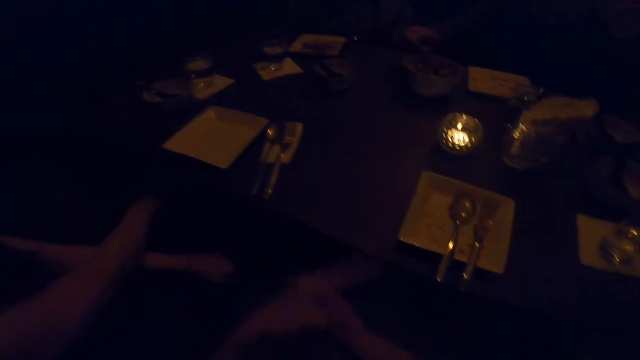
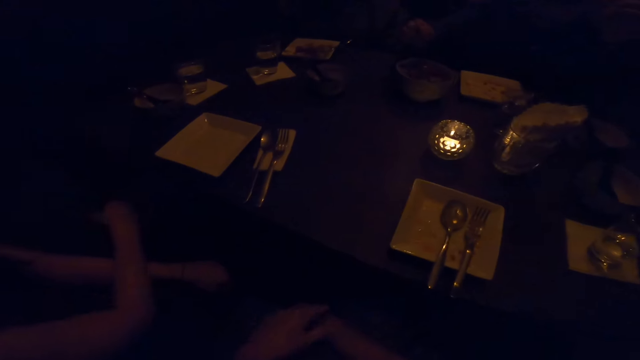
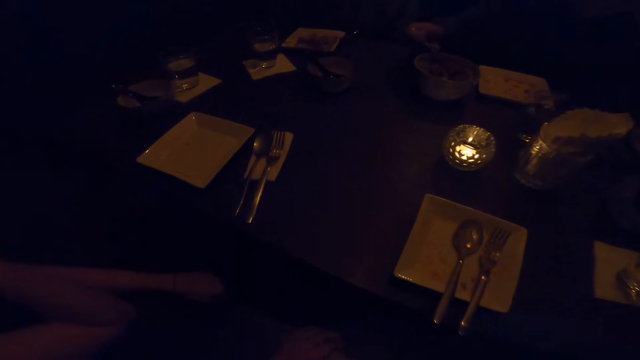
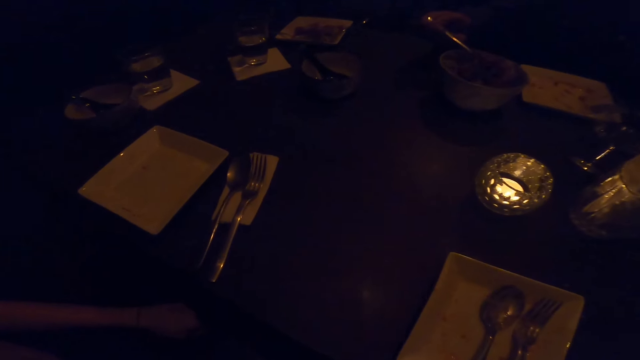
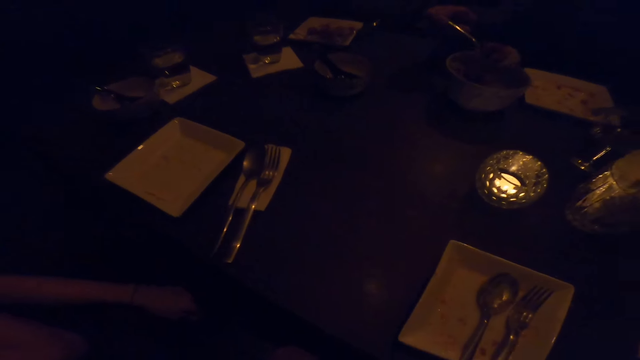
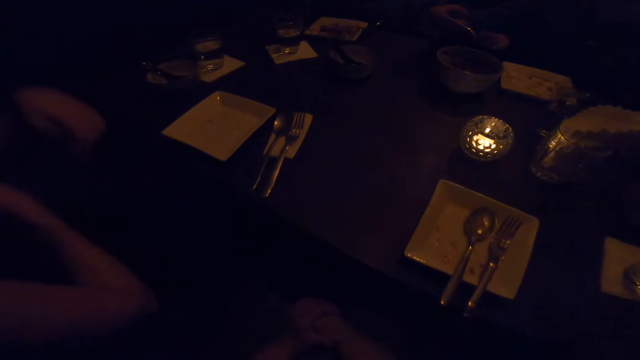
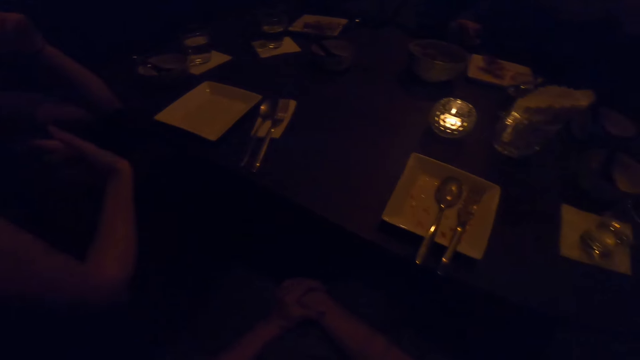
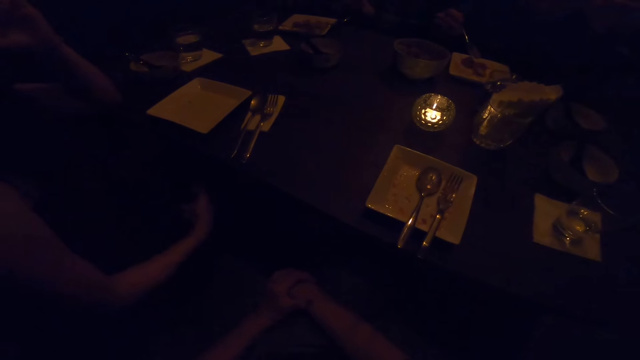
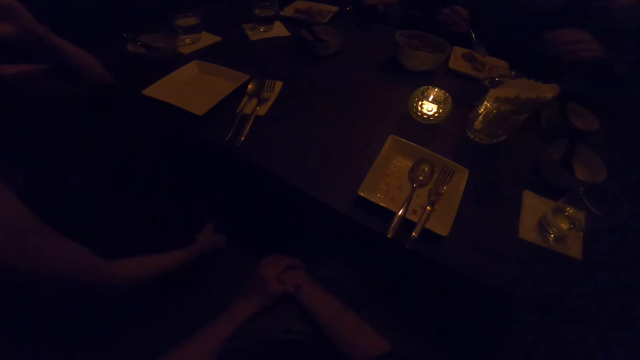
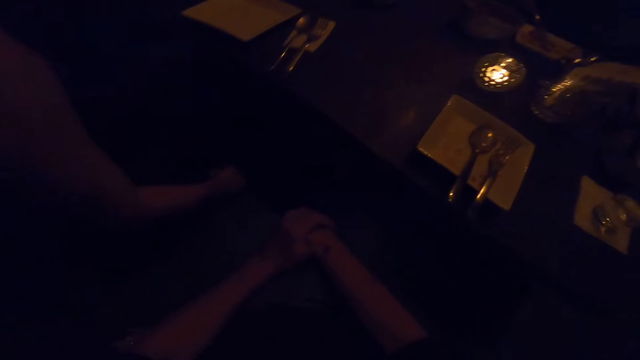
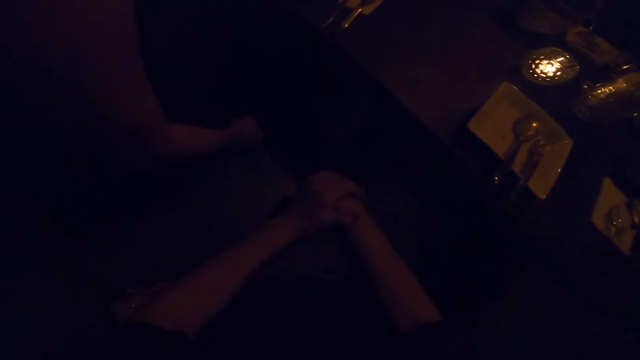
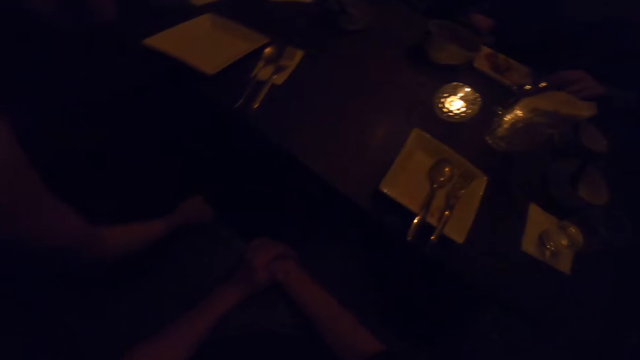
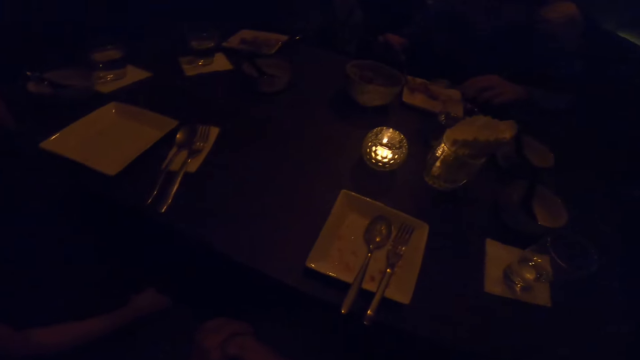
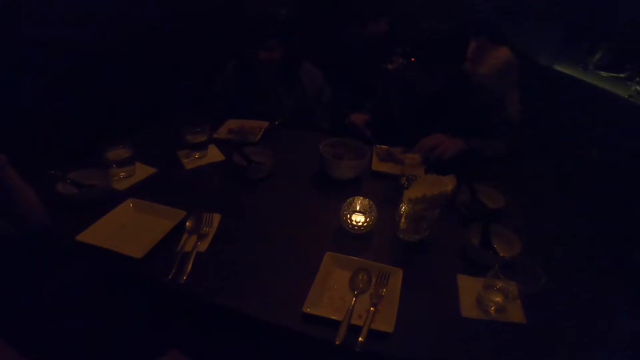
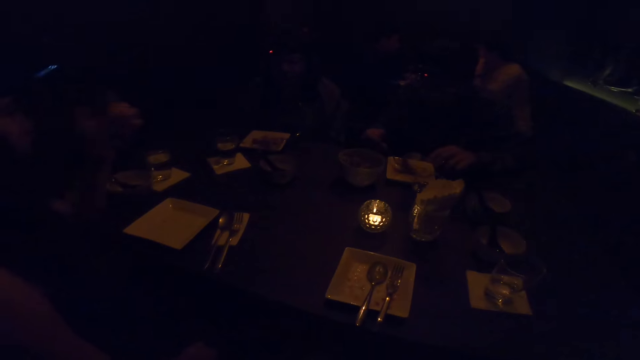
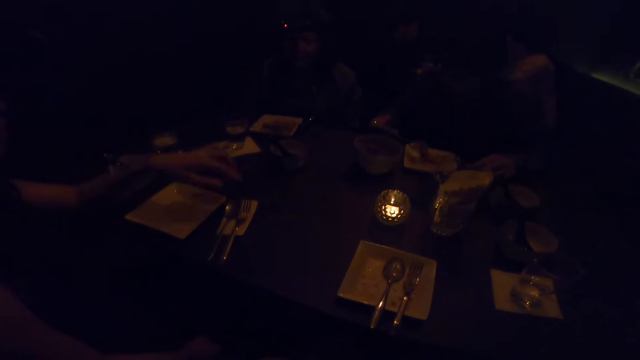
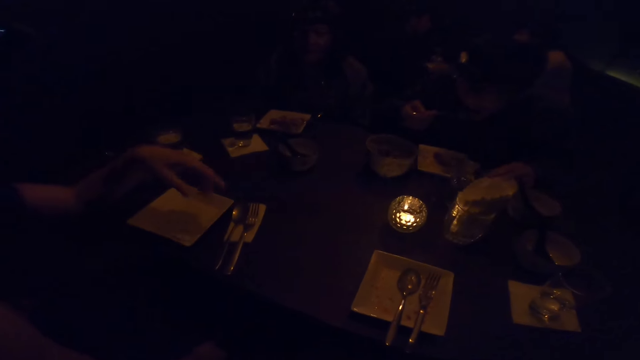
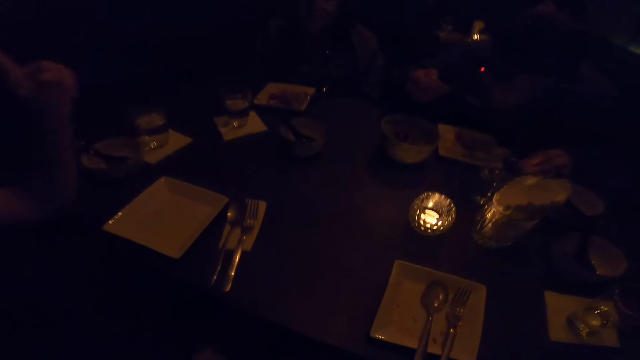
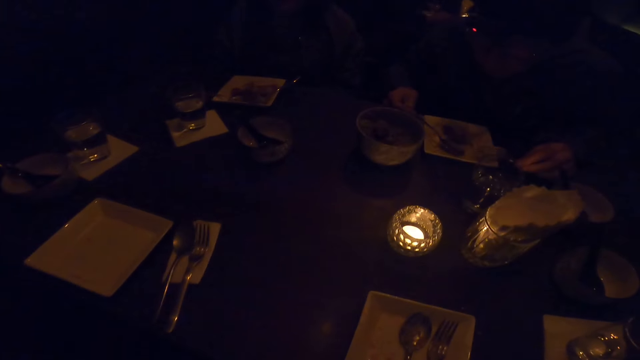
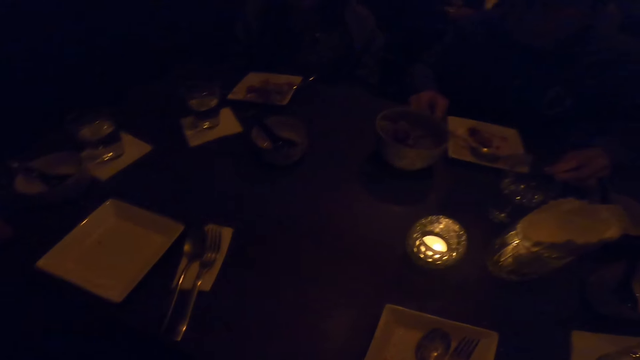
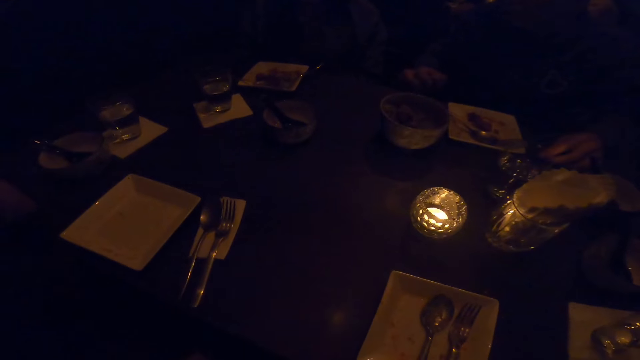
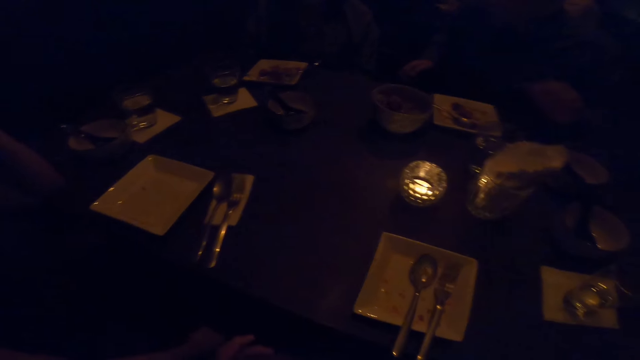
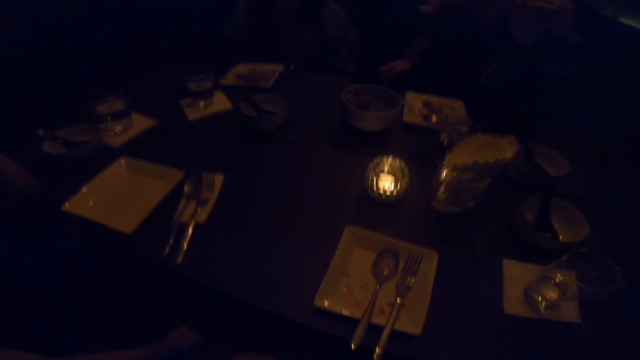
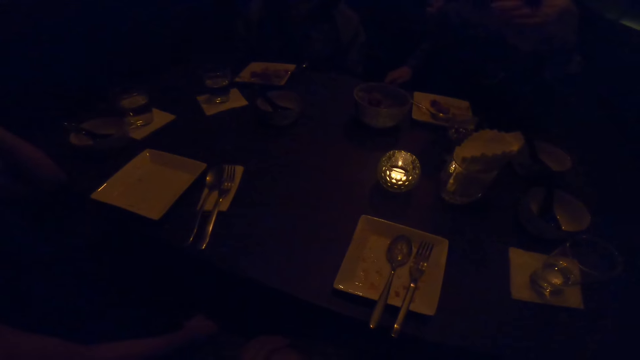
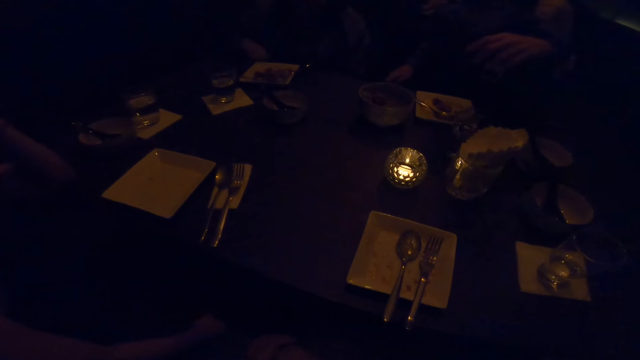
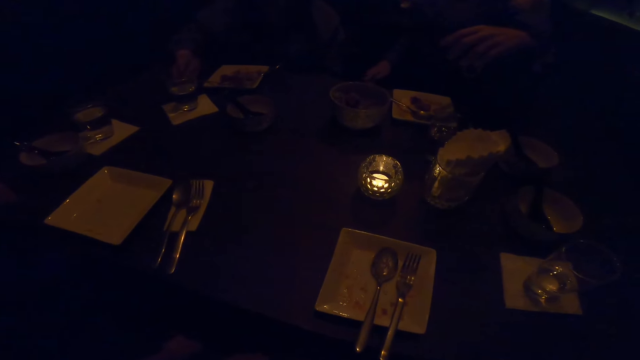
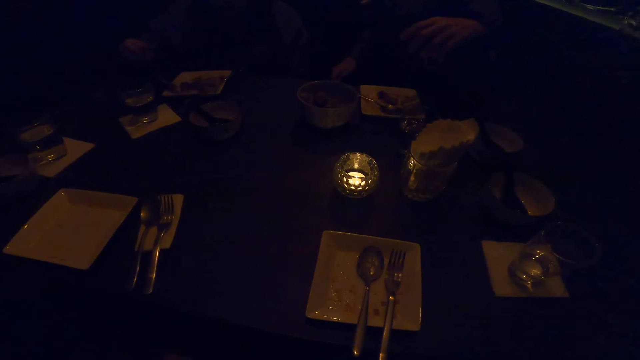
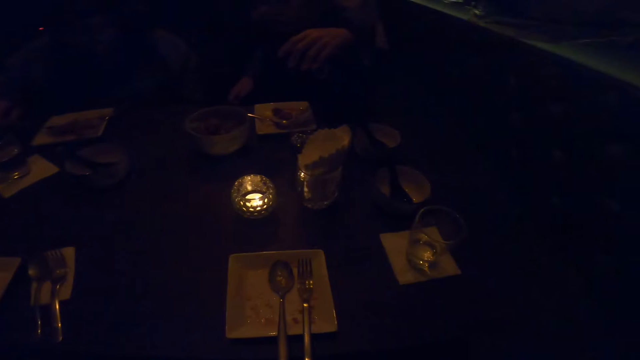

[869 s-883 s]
The man takes food from the bowl on the table with the spoon in his right hand. The camera wearer moves her hand. The man lifts up his hand, moves his hand, and points his finger on the spoon. The man eats from a plate with the spoon in his right hand. The man lifts up his hand and stops eating. The camera wearer converses.

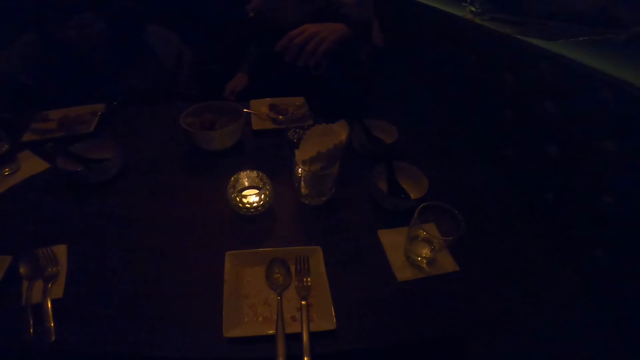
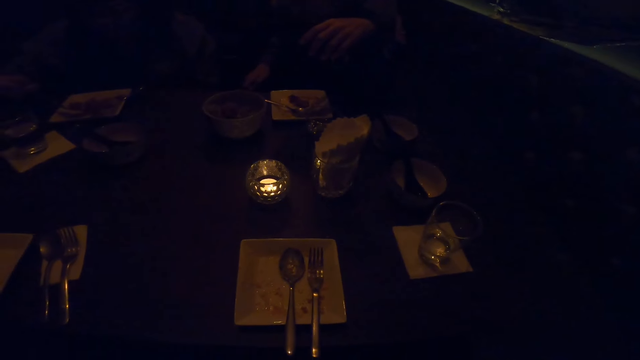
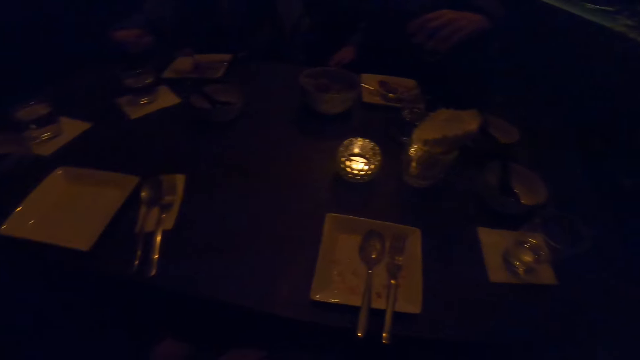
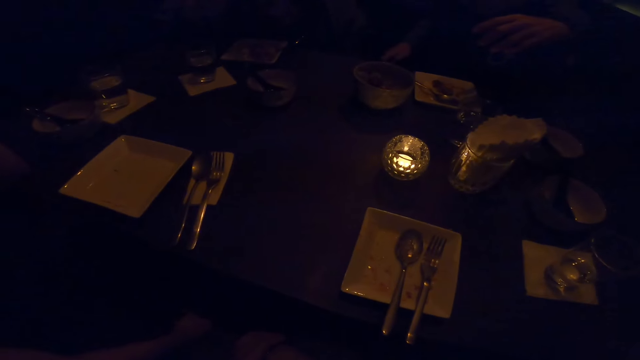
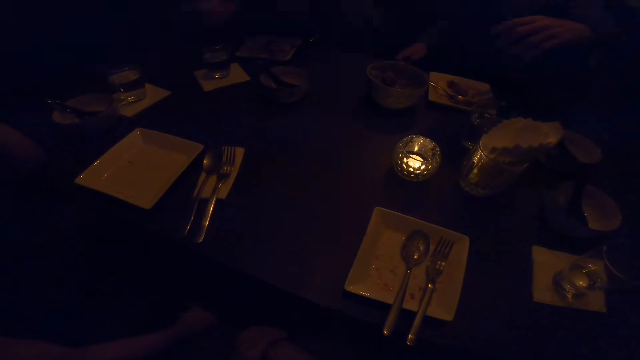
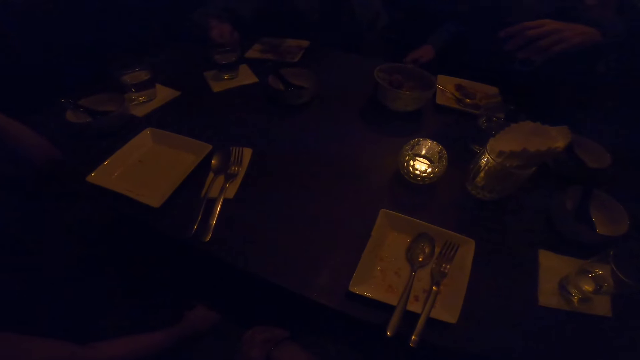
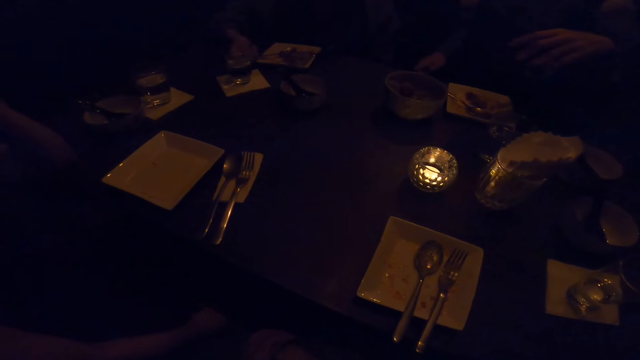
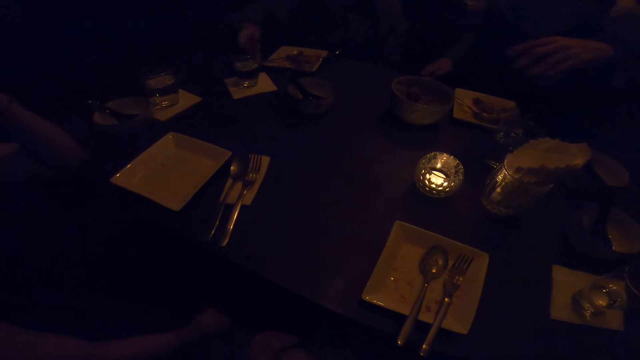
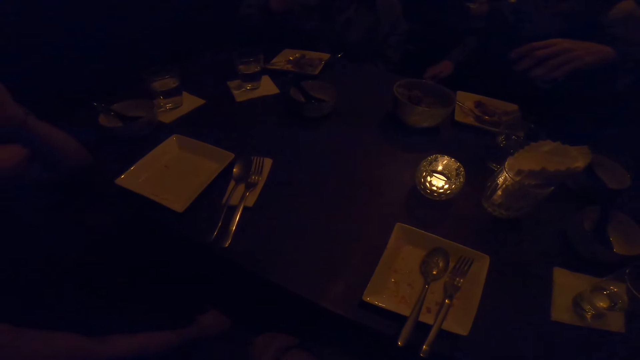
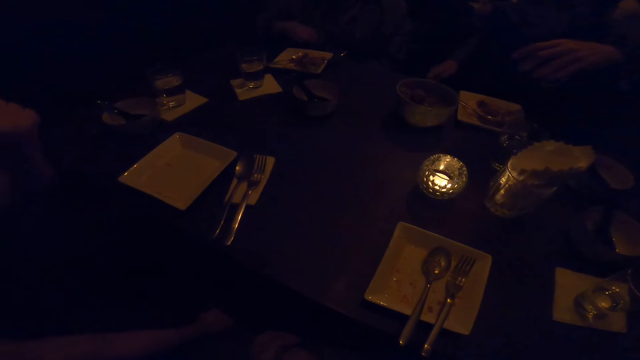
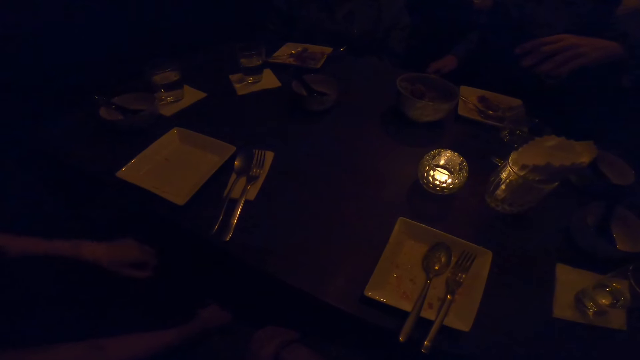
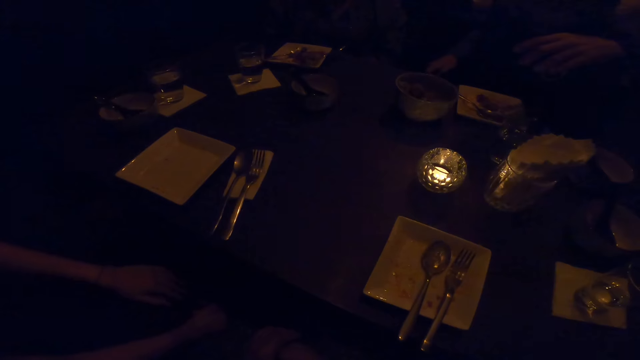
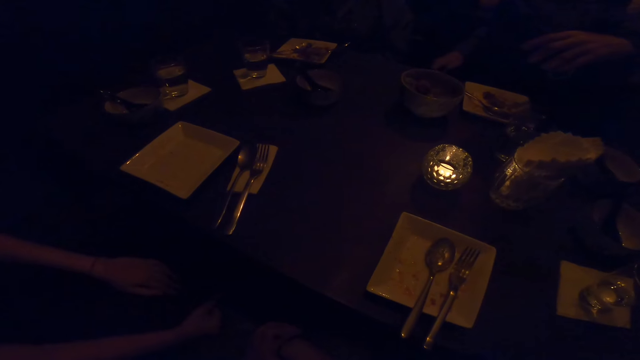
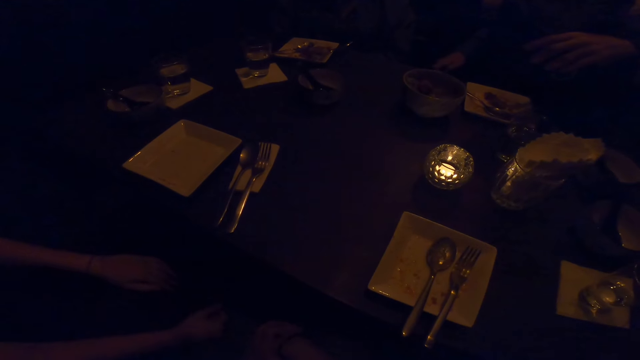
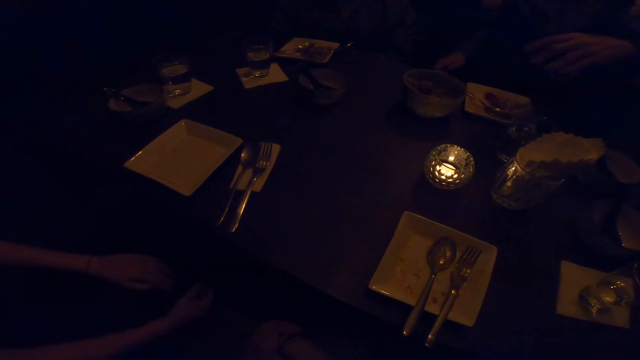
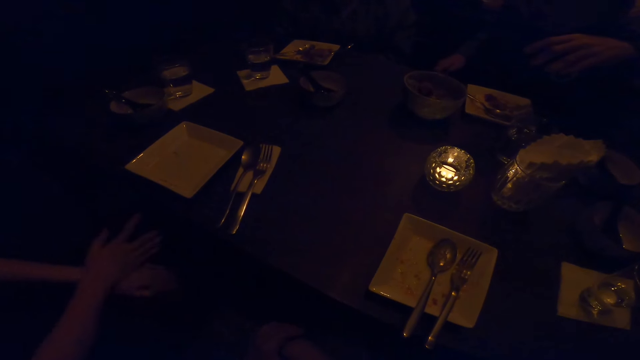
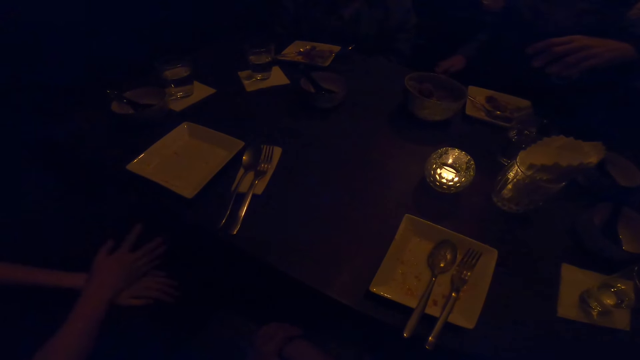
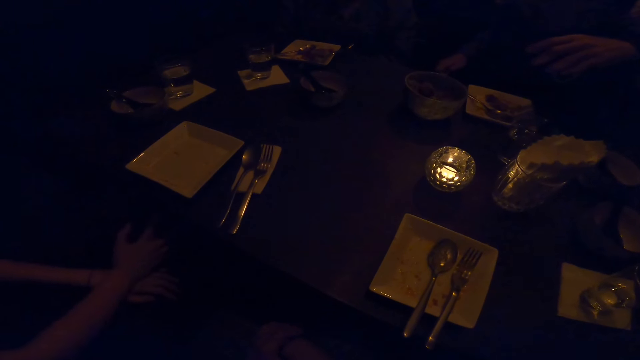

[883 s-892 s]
A woman takes the food. Another woman puts down her hand.
